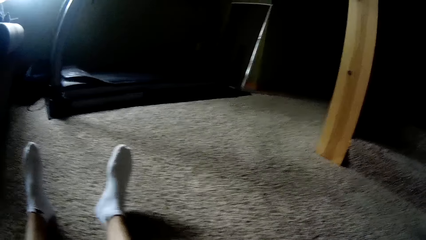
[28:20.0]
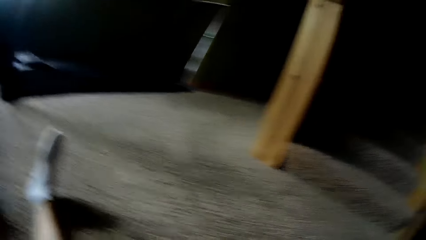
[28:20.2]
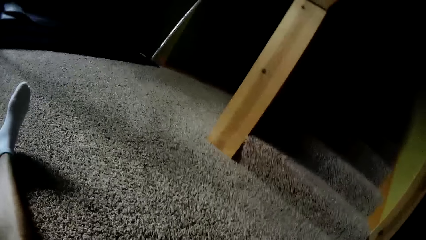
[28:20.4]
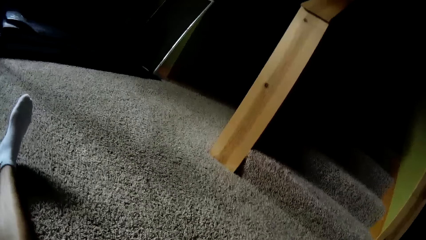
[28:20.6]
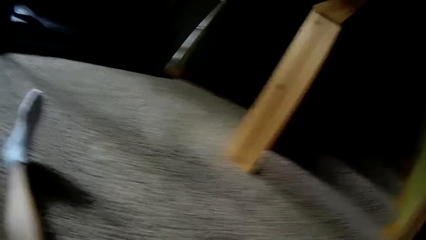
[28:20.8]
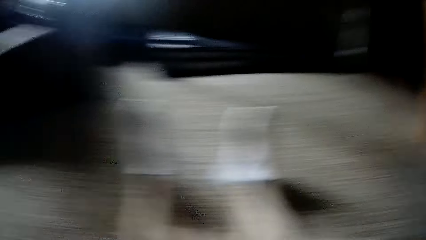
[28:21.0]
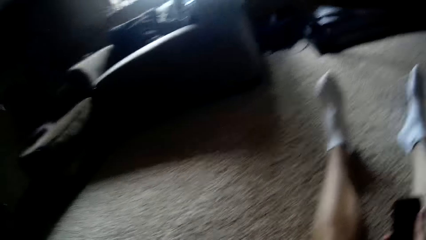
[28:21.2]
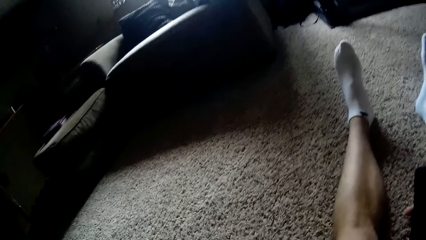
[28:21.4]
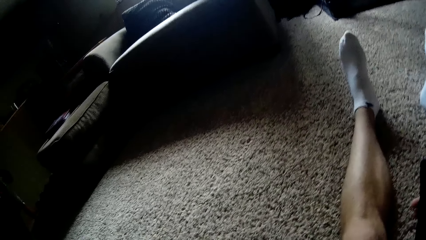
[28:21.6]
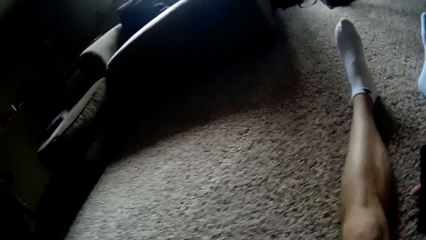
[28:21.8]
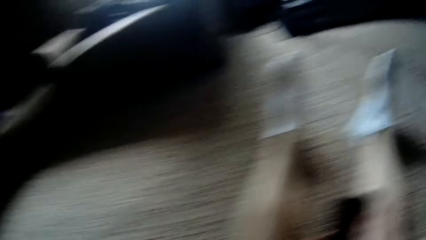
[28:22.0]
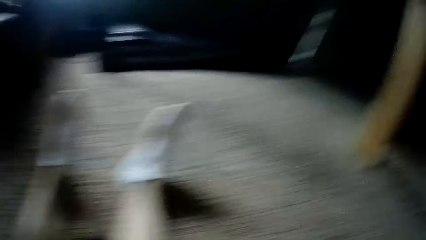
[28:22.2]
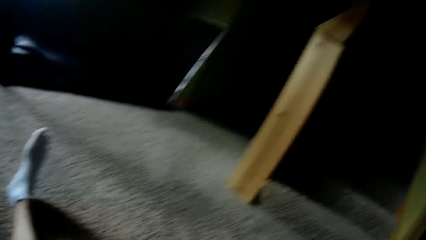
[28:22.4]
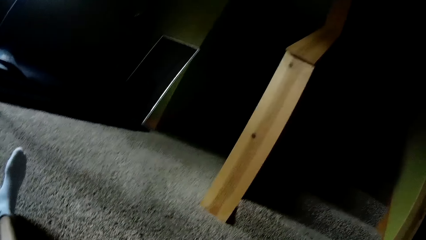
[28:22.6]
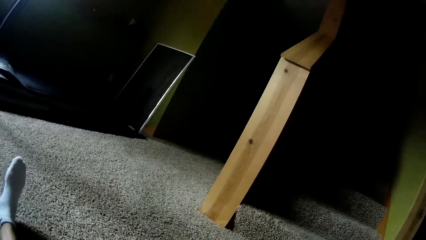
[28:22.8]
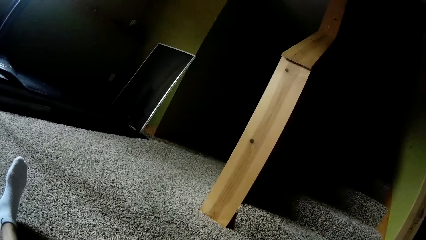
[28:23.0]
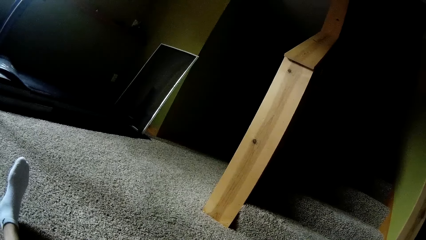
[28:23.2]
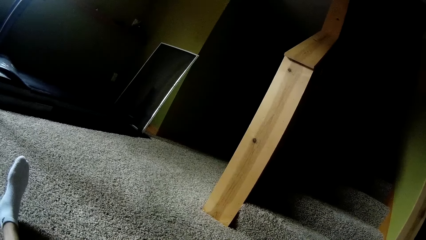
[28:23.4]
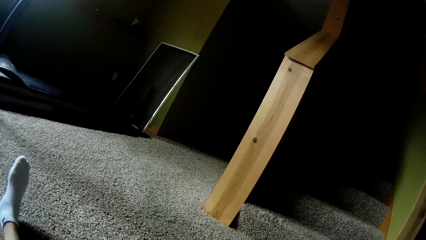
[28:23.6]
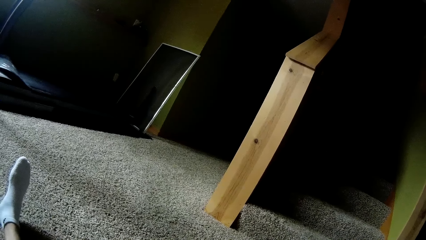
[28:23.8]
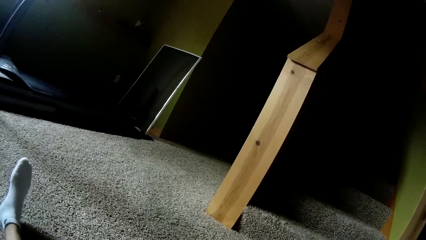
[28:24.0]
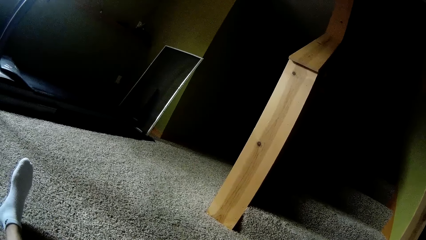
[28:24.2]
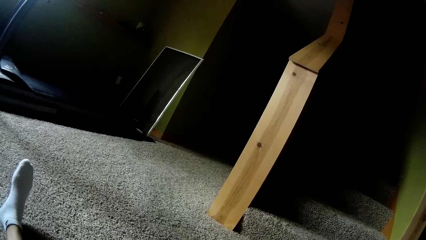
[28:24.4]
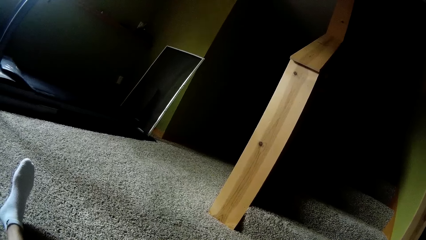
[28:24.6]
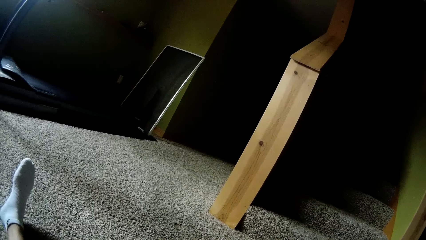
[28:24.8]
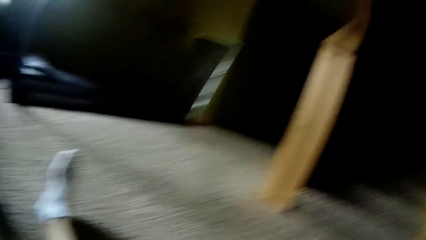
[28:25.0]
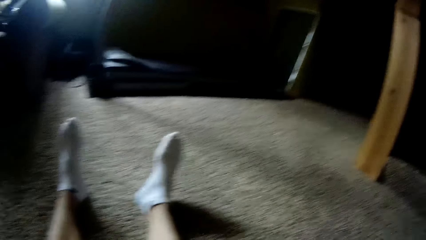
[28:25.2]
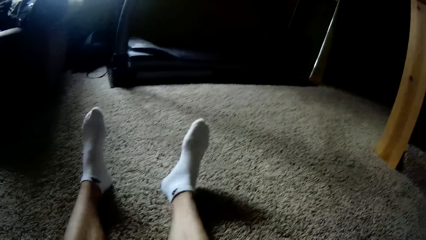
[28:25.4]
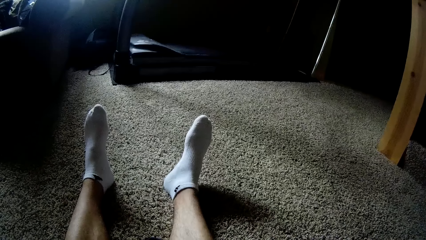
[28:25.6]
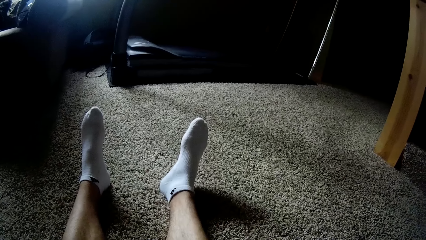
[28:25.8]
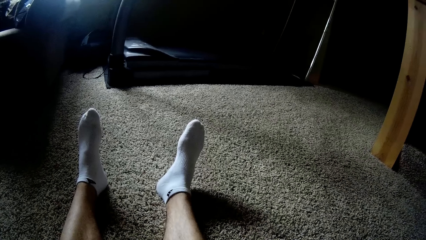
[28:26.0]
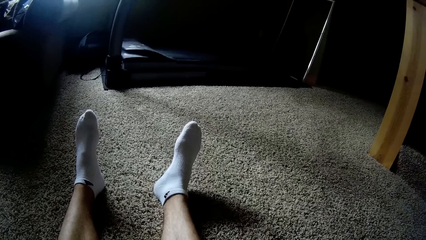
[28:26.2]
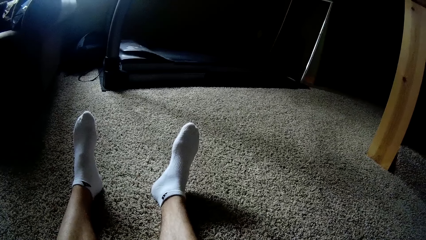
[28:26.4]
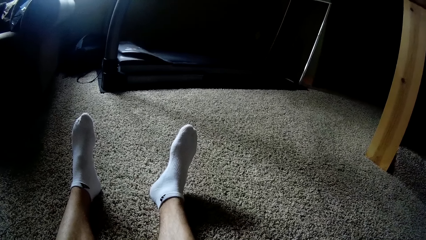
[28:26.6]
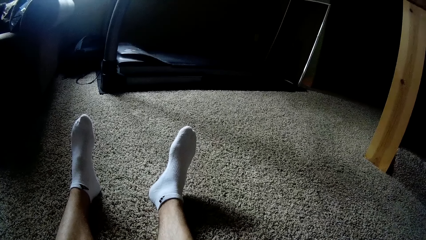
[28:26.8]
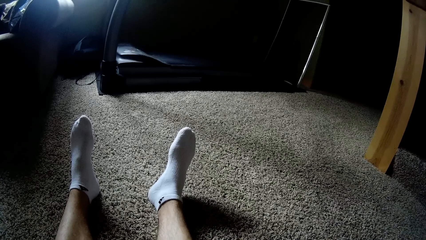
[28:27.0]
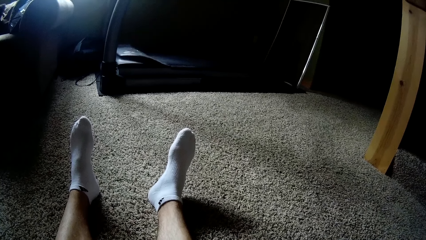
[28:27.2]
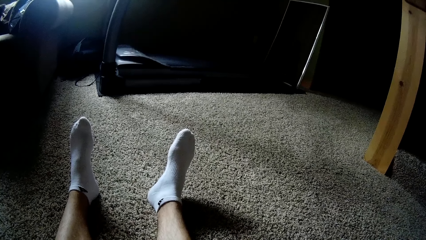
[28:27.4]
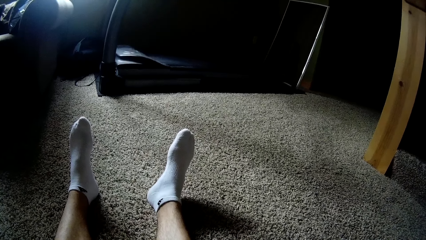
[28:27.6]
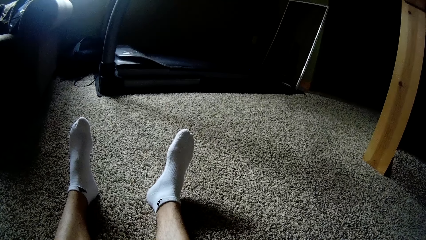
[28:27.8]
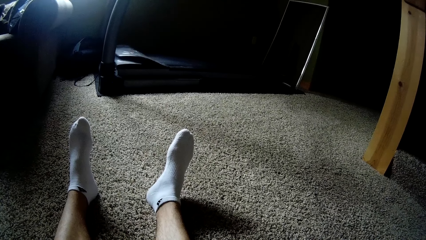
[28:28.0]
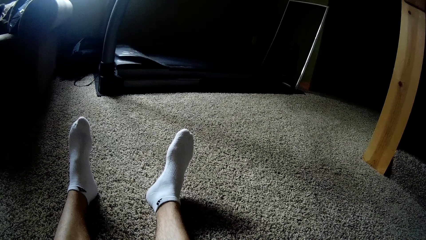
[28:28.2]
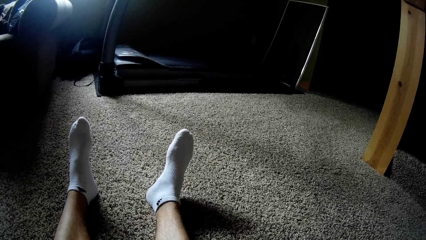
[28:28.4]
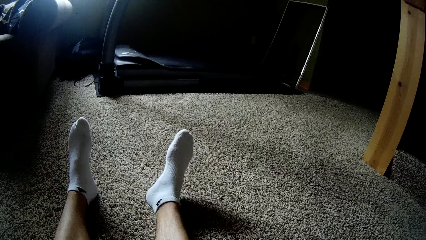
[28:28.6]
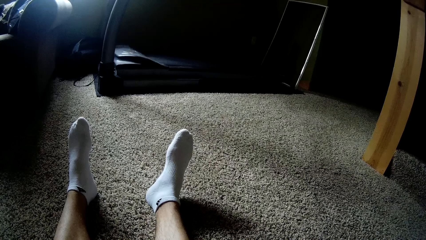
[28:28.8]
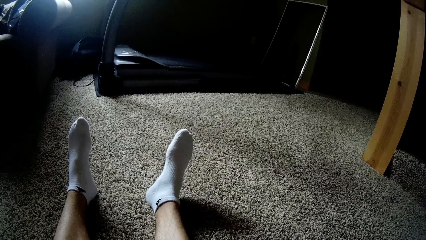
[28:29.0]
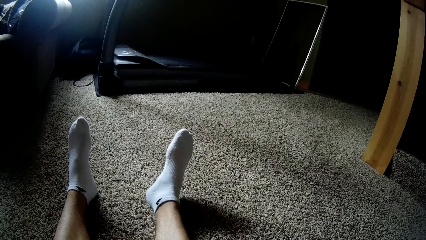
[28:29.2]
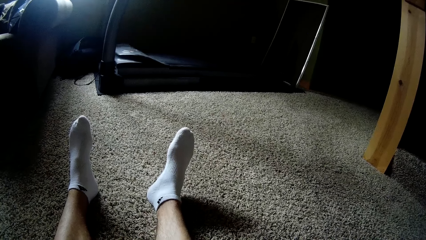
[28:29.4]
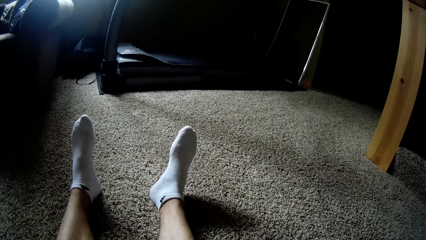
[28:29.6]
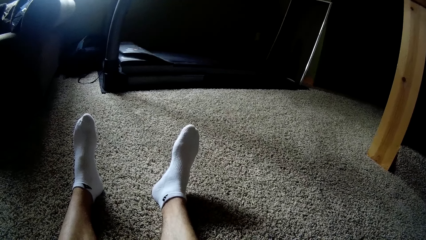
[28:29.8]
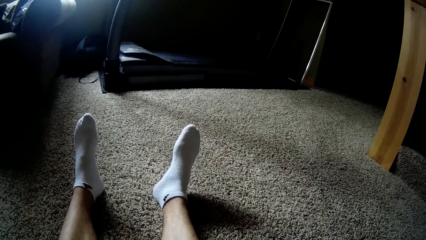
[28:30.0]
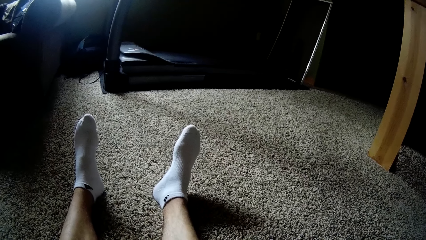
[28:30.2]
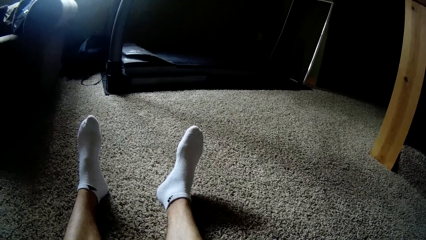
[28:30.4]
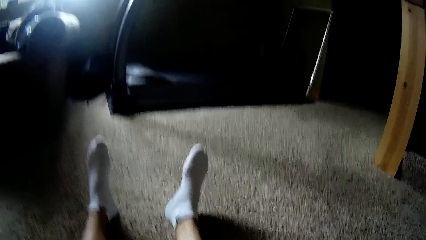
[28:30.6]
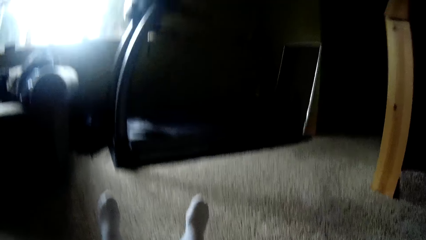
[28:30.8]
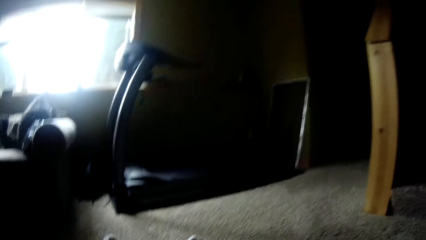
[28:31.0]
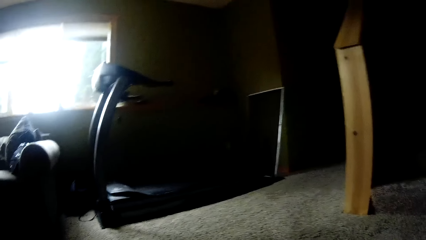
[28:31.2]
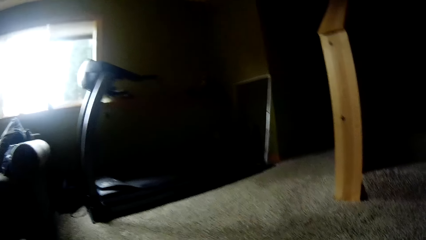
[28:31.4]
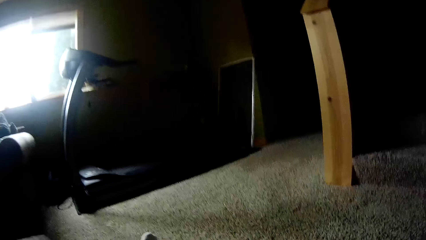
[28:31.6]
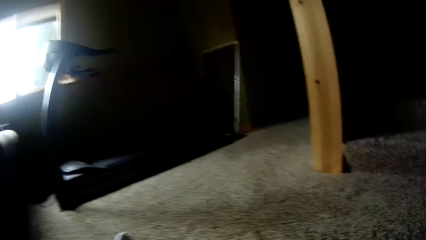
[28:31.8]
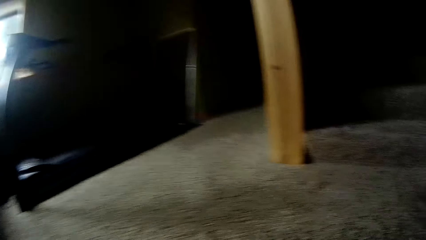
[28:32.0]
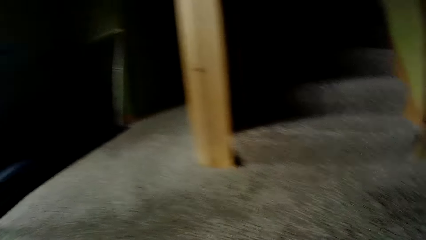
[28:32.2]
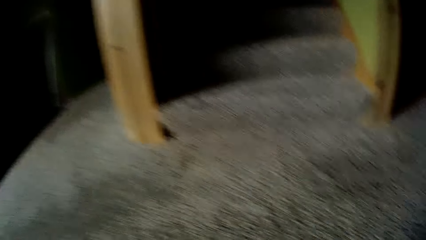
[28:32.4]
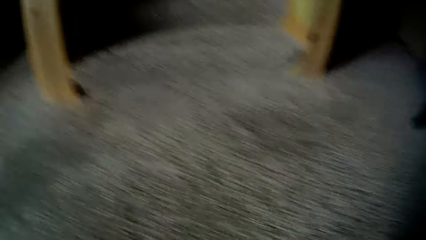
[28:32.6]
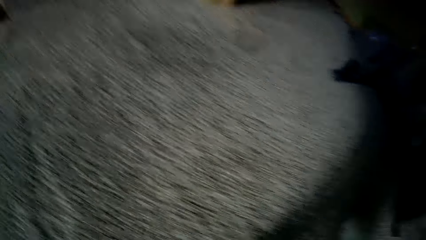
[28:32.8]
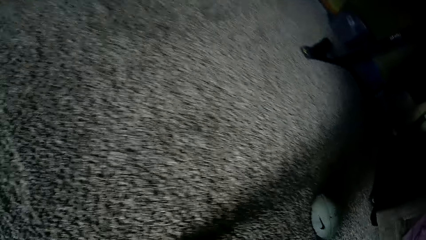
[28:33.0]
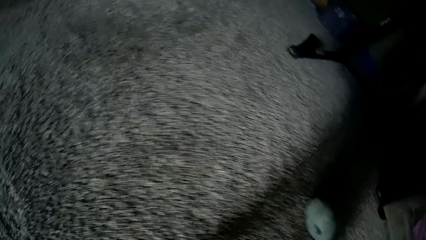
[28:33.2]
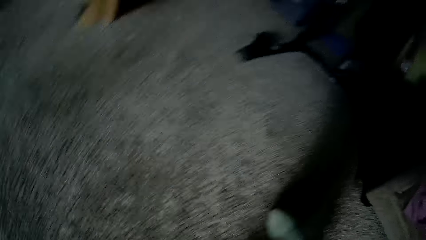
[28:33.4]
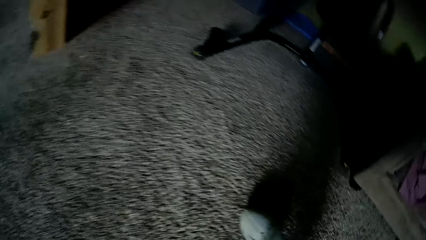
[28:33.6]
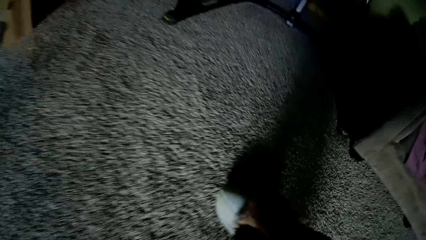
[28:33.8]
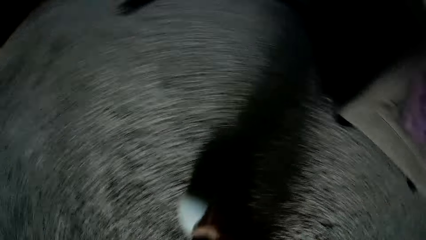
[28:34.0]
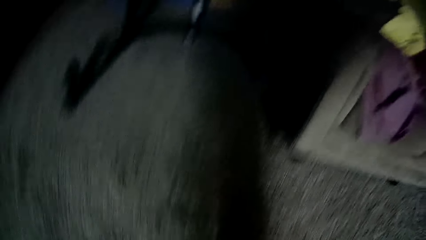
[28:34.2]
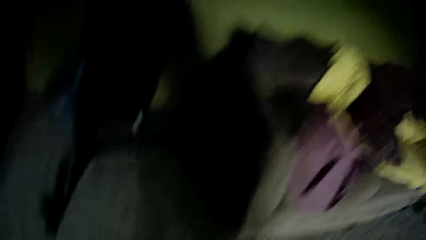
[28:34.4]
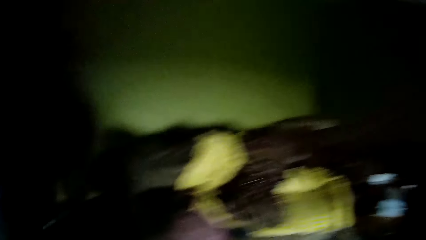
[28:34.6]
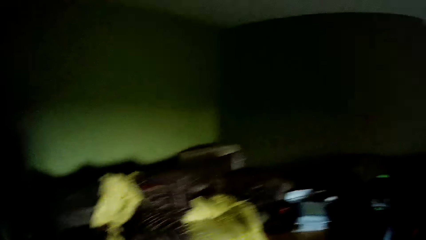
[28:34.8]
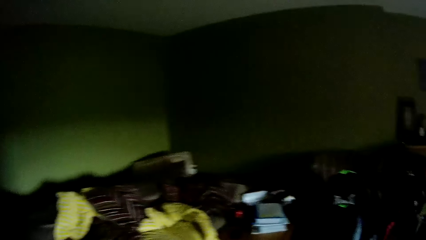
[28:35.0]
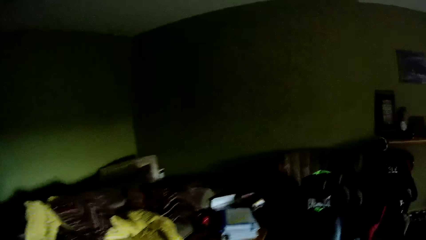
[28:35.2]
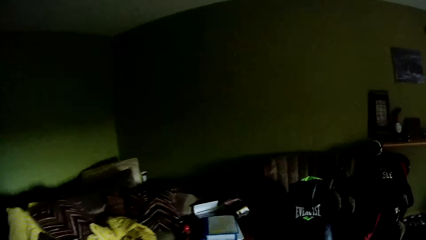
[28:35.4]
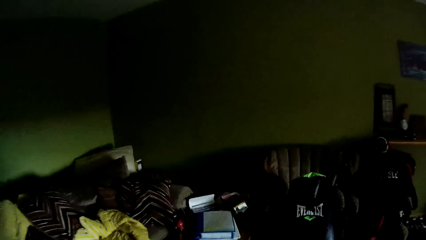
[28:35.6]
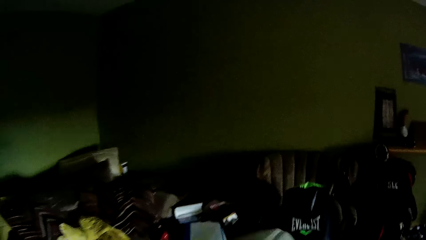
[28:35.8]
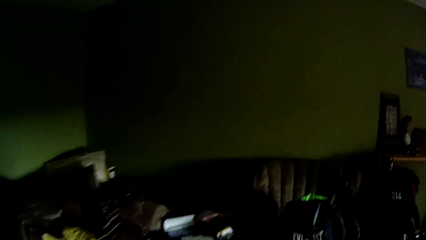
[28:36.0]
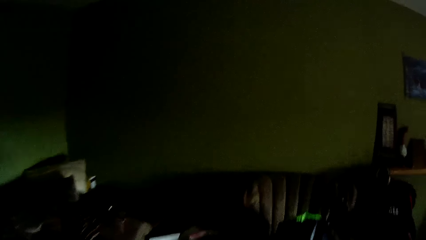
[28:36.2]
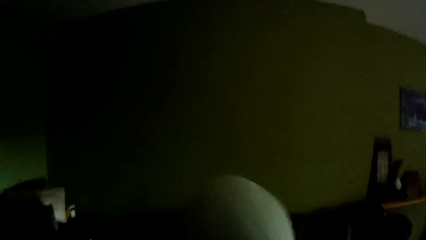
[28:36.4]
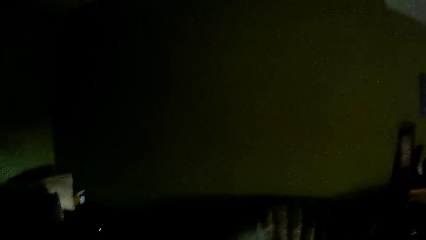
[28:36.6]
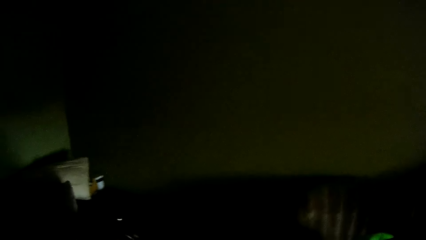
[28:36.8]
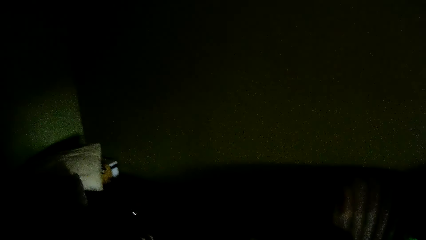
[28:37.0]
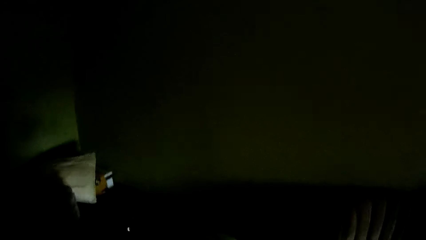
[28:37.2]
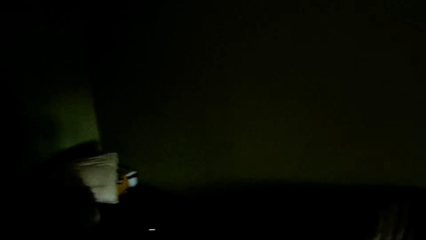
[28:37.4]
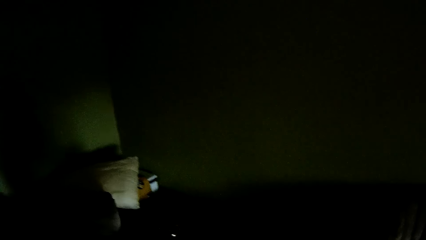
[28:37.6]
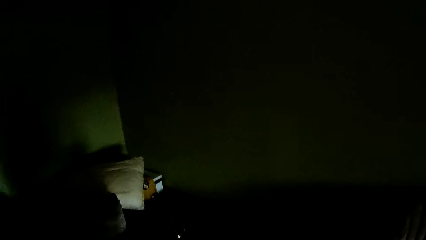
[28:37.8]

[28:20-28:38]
The camera wearer moves the camera around. He moves the camera around again. He picks up an American ball or oval ball from the floor with his right hand. He leans back. He moves the camera around. He throws the ball on the couch. He plays with the ball with his right hand.
